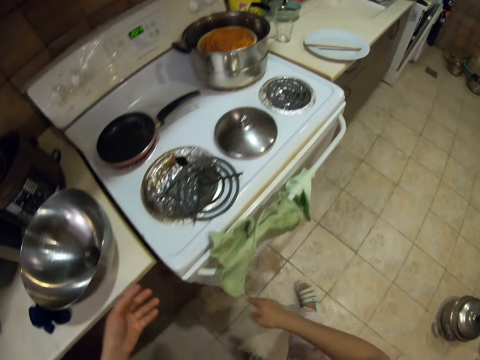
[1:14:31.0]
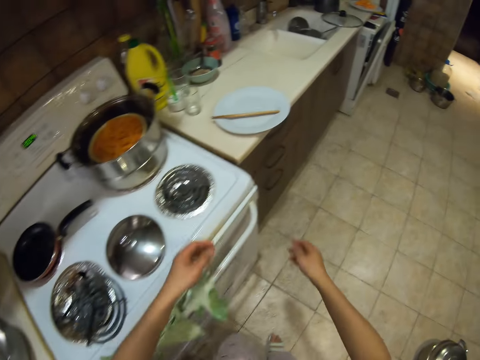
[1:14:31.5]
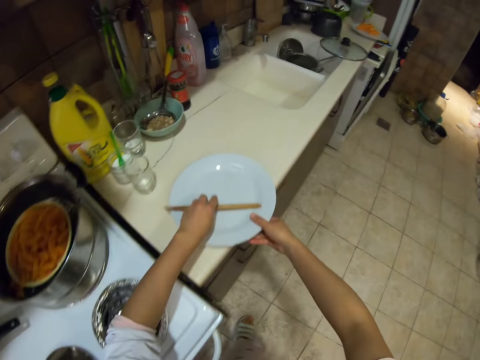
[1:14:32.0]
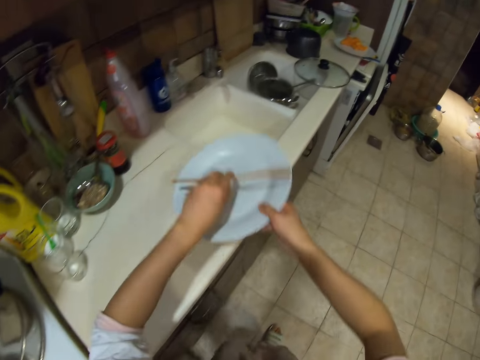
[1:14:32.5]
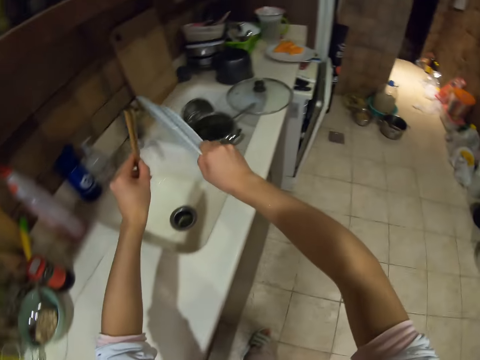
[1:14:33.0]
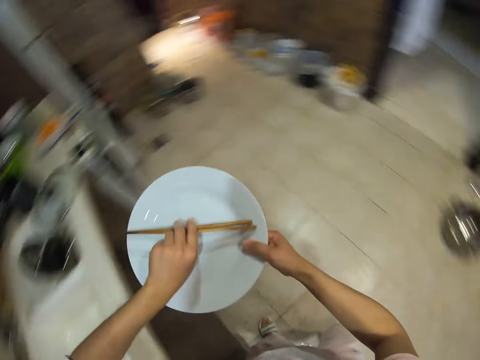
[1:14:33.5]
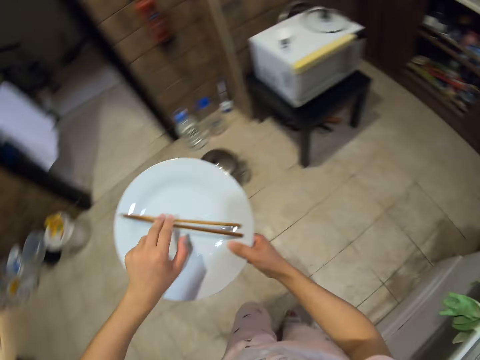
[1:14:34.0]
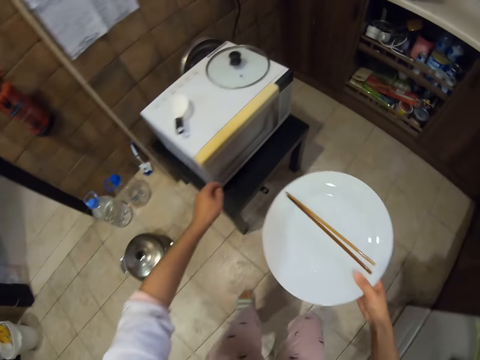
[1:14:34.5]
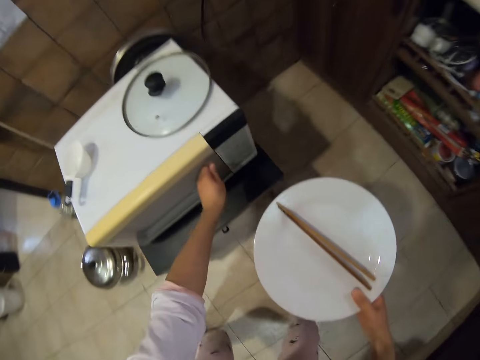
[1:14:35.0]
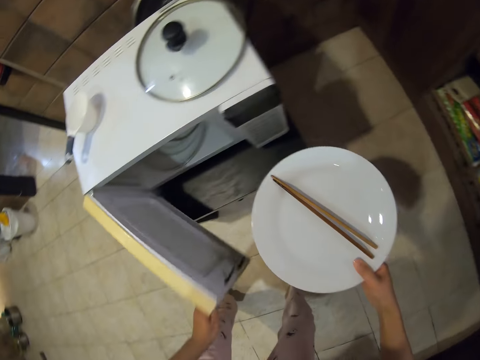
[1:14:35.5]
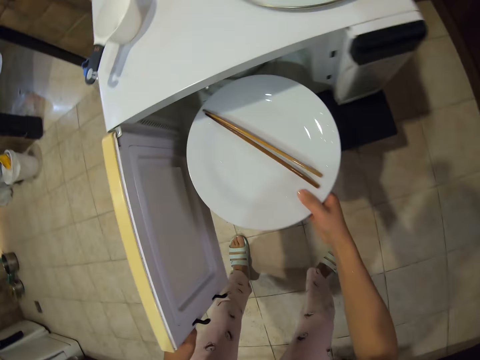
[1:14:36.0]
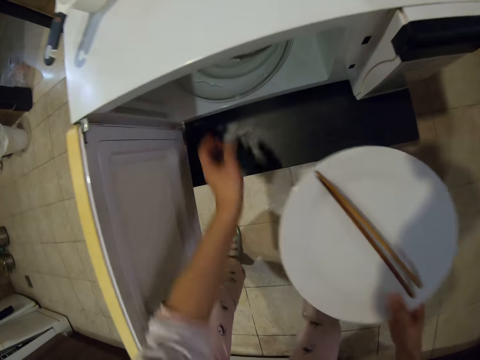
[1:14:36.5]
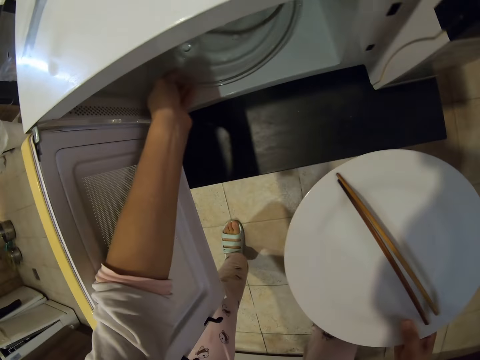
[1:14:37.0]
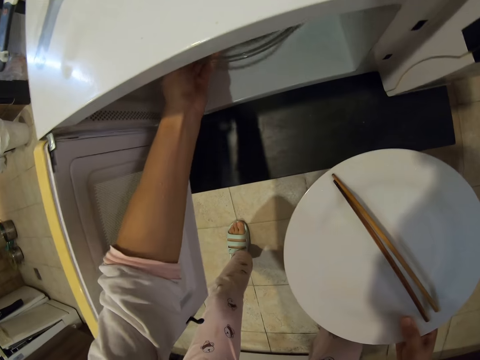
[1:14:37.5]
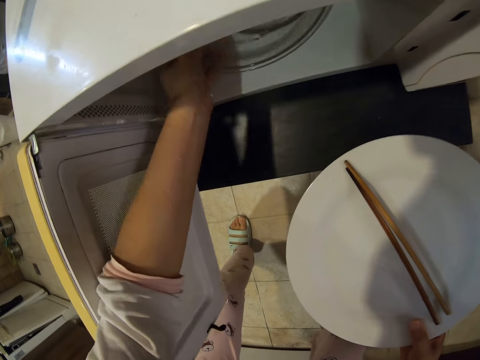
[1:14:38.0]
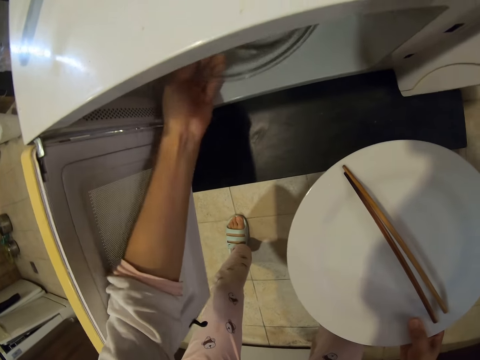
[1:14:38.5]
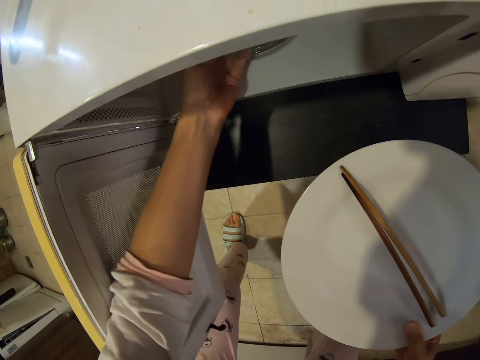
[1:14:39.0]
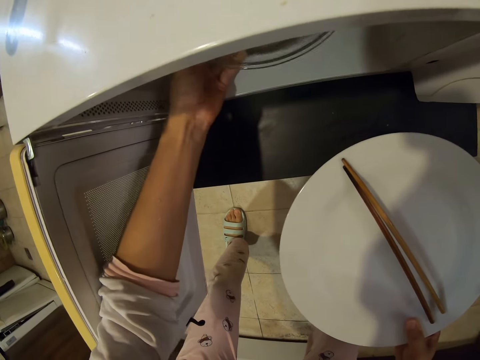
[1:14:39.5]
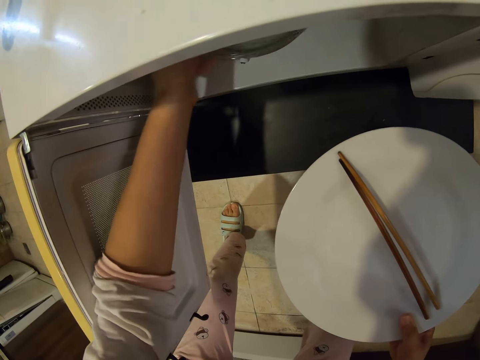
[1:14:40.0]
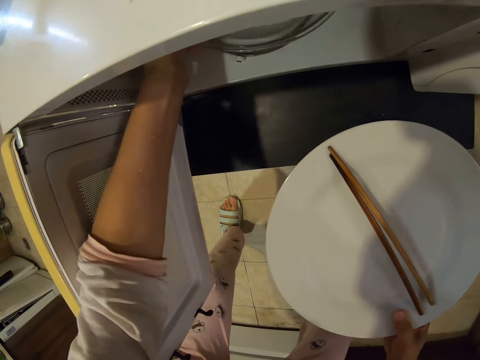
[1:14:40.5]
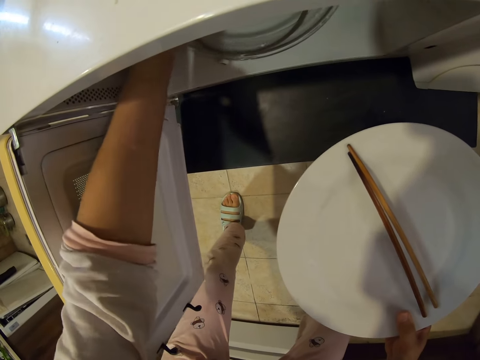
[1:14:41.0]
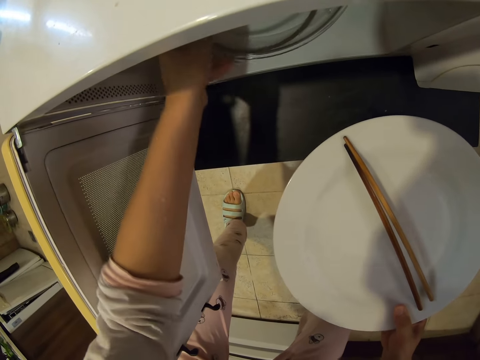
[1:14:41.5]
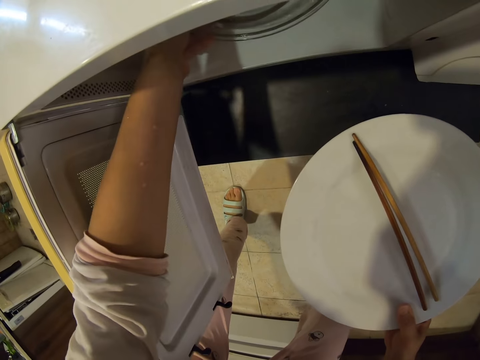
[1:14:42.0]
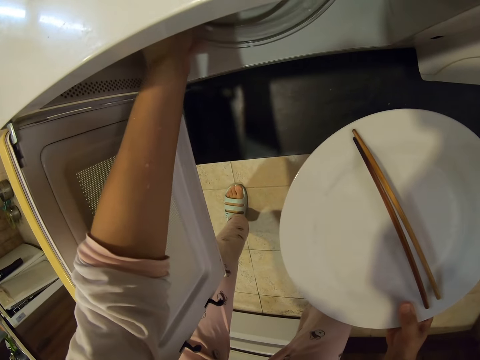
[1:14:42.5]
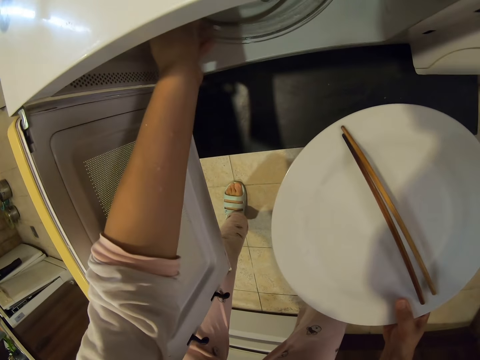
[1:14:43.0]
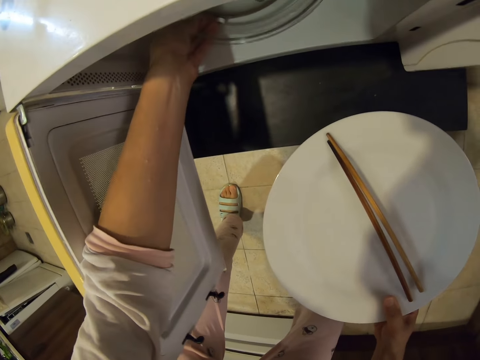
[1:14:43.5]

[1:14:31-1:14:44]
The camera wearer closes the cabinet and walks. They pick chopping sticks and pick a plate. They pour water in the sink. They walk. They open a microwave. They talk. They make a turntable.

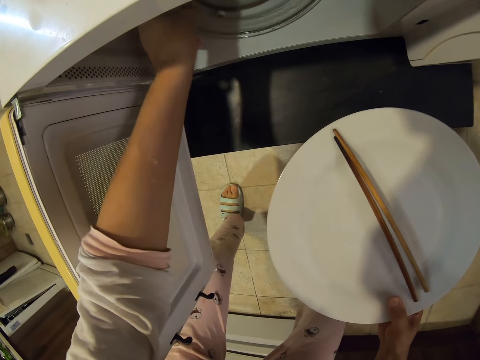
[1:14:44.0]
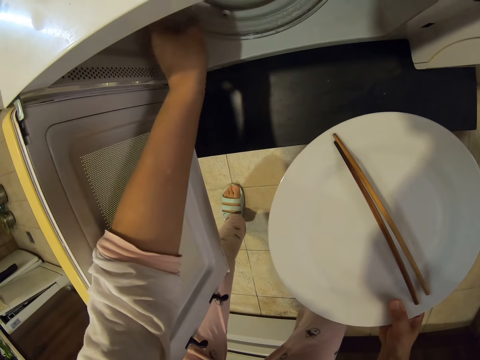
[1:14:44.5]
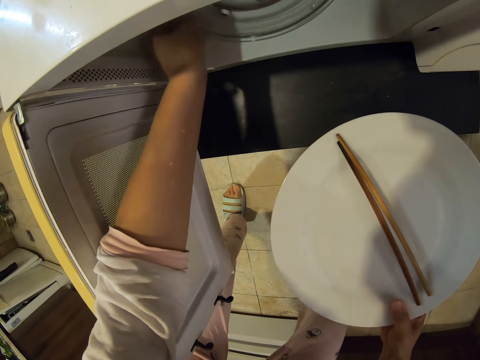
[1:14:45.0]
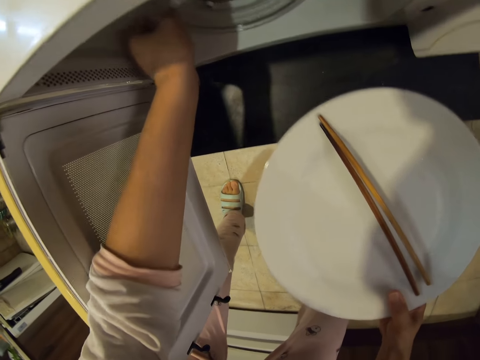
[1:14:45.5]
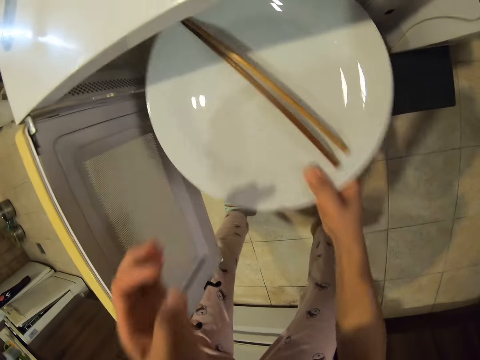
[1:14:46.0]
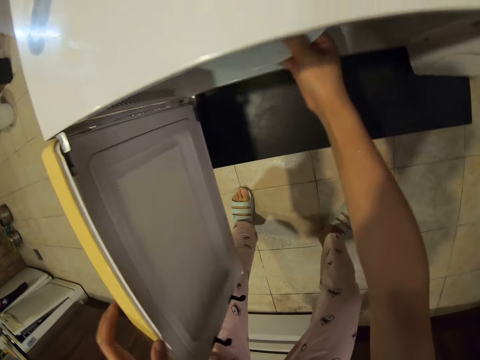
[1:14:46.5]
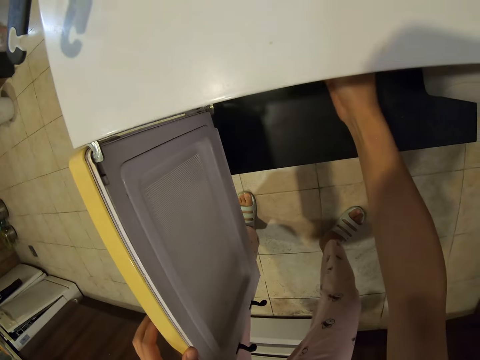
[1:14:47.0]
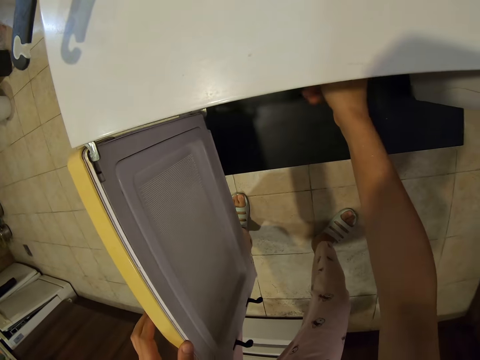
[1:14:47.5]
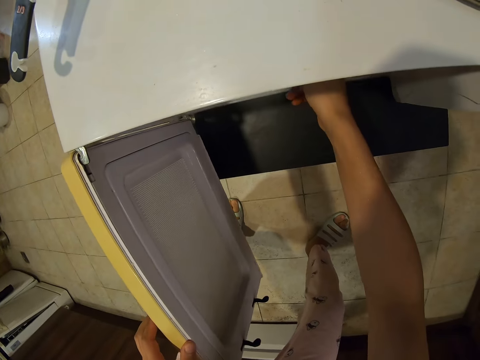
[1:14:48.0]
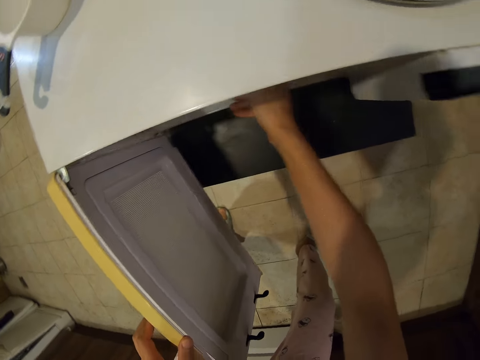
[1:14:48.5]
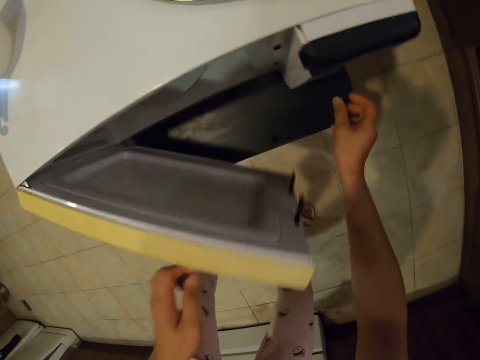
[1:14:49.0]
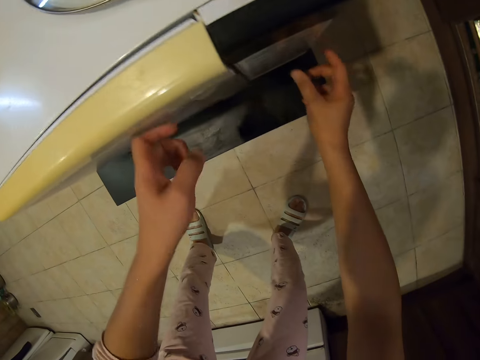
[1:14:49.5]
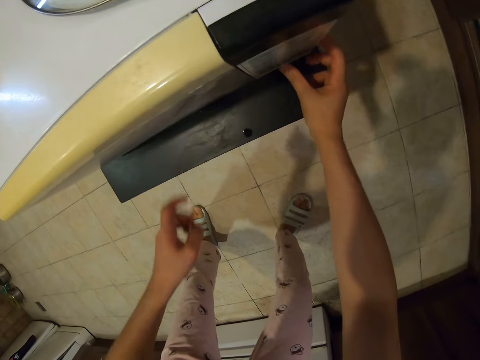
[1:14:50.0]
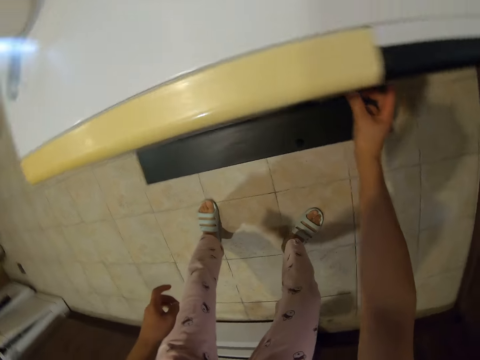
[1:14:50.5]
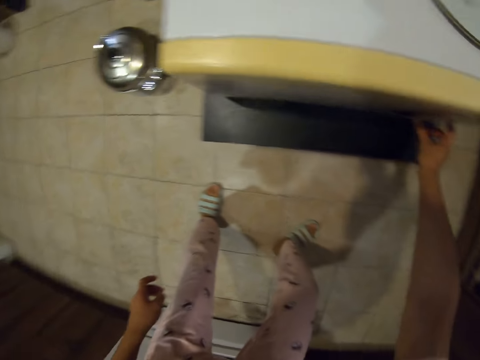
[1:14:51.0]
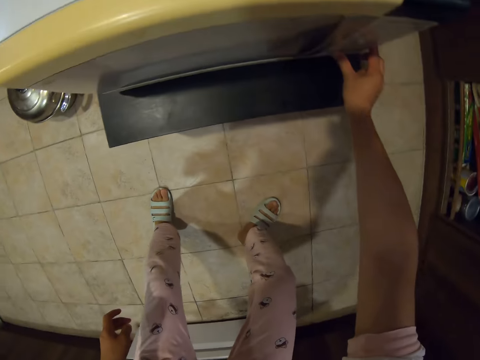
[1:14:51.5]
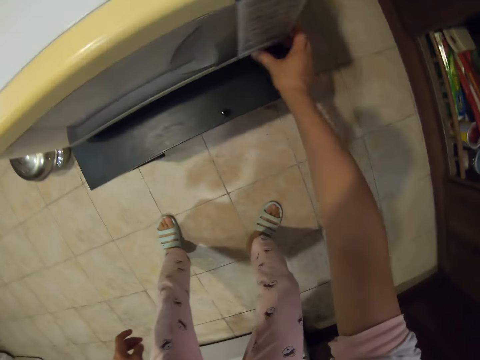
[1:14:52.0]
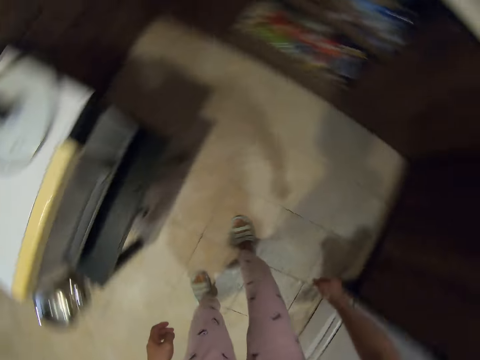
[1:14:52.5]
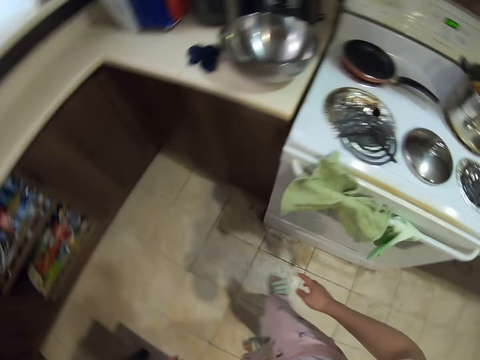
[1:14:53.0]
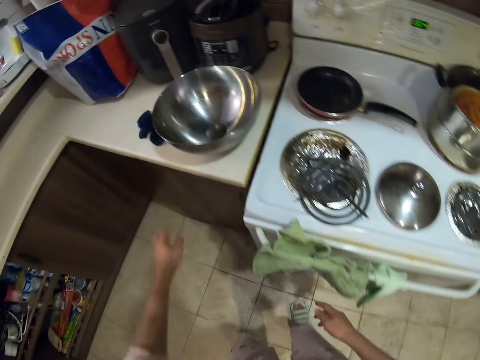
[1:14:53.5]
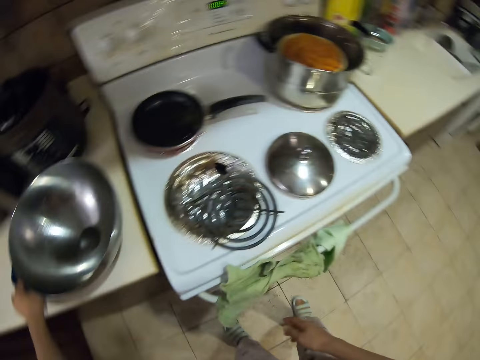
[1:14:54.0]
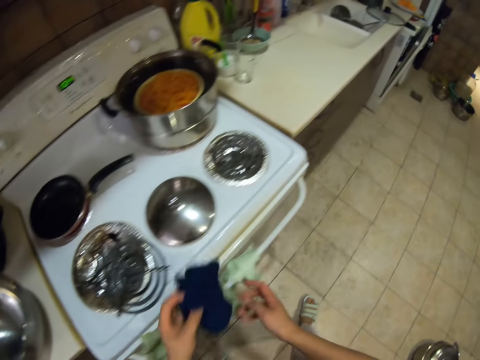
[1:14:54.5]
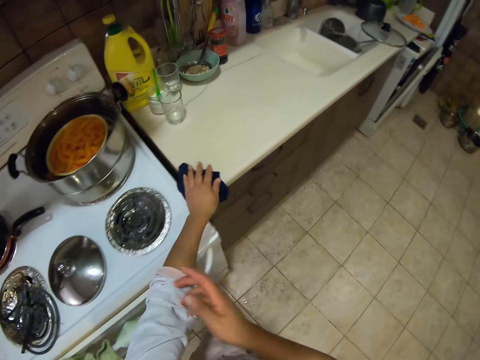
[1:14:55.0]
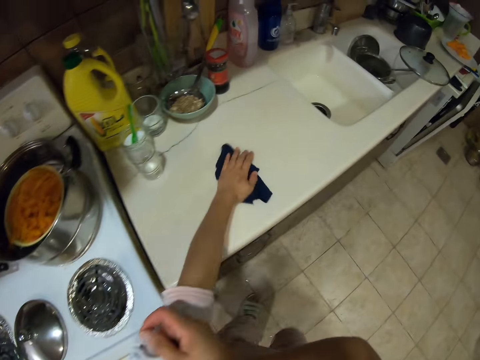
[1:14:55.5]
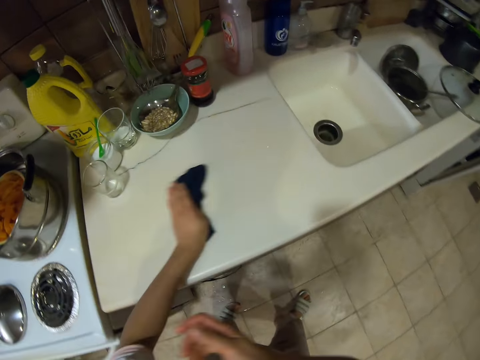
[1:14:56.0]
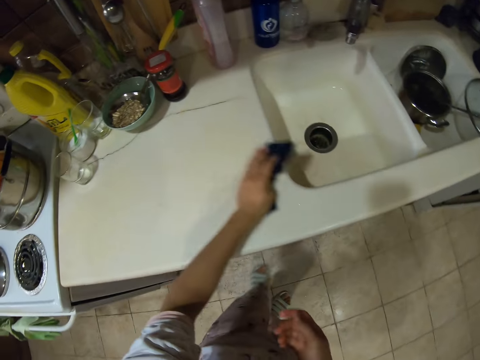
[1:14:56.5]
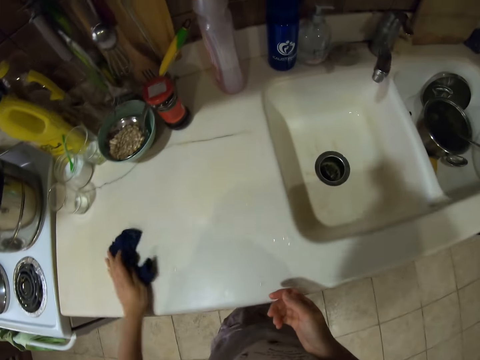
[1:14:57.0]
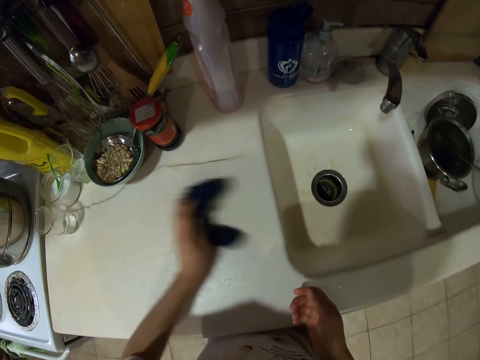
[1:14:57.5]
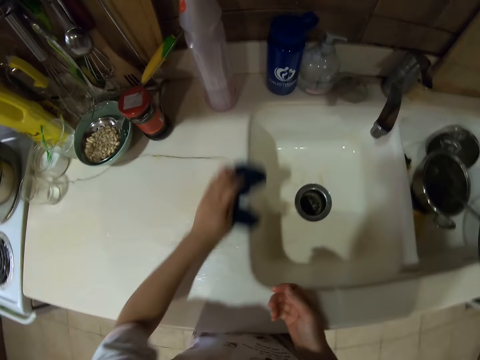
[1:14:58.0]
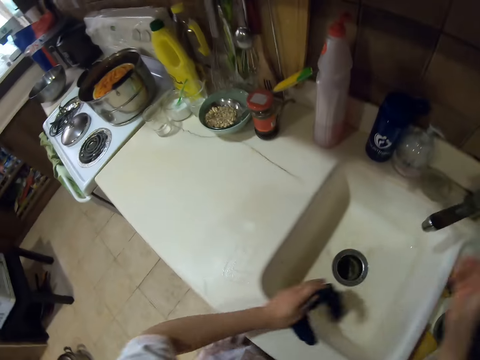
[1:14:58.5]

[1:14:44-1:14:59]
The camera wearer puts the plate in the microwave. They place the chopping sticks in the microwave. They close the microwave and put on the microwave. They pick up a kitchen napkin. They wipe the kitchen counter and pull a cloth.
